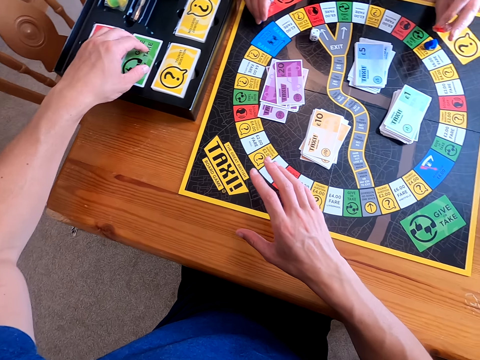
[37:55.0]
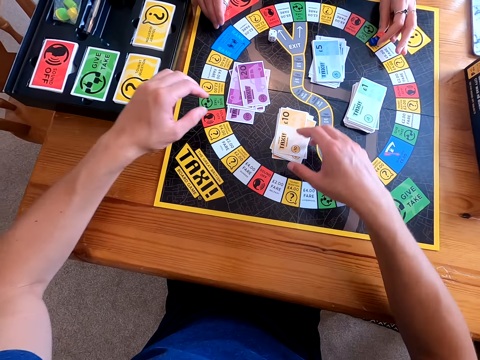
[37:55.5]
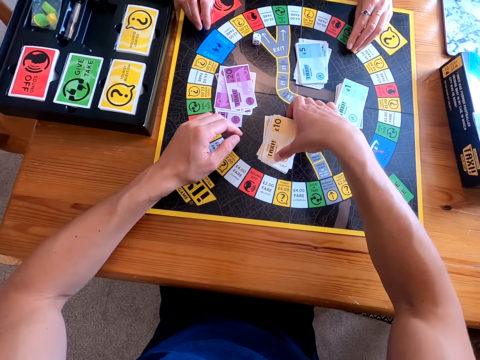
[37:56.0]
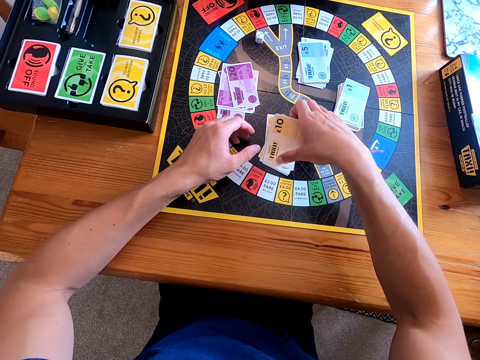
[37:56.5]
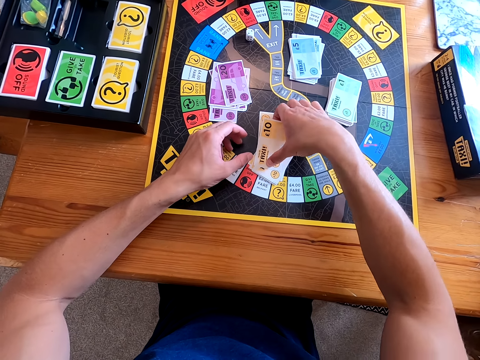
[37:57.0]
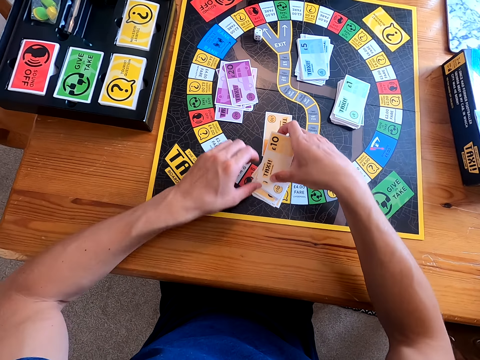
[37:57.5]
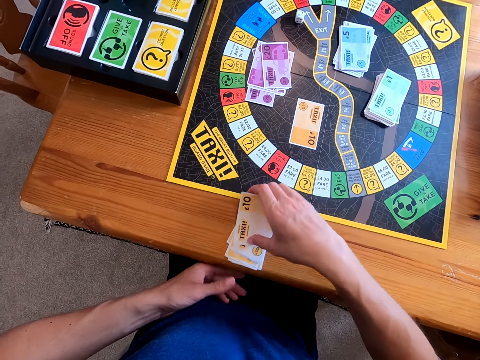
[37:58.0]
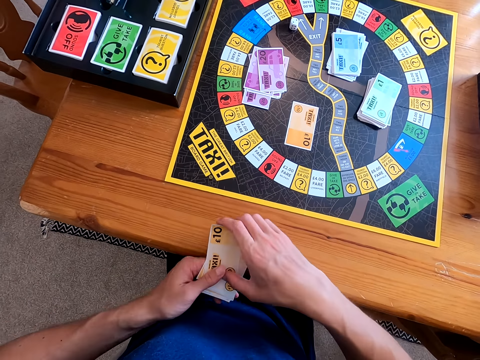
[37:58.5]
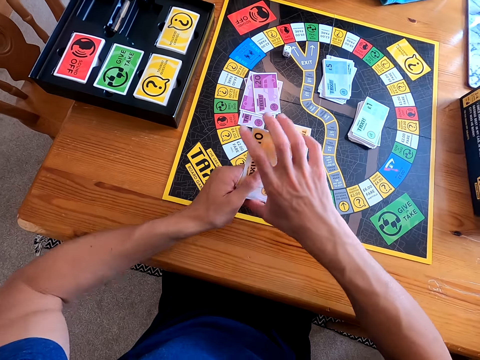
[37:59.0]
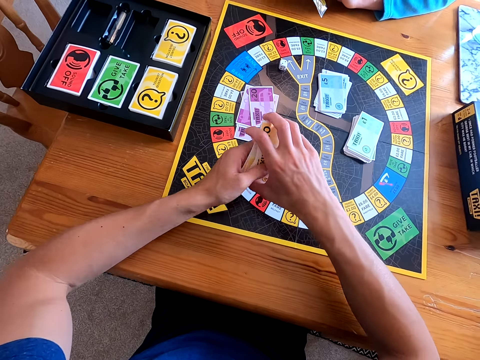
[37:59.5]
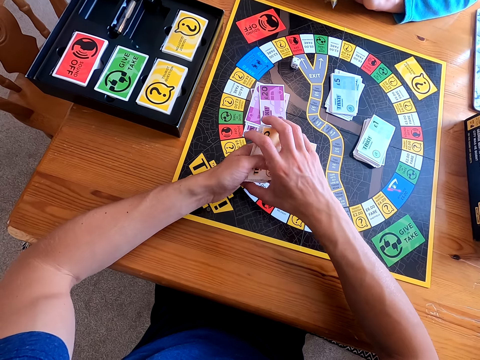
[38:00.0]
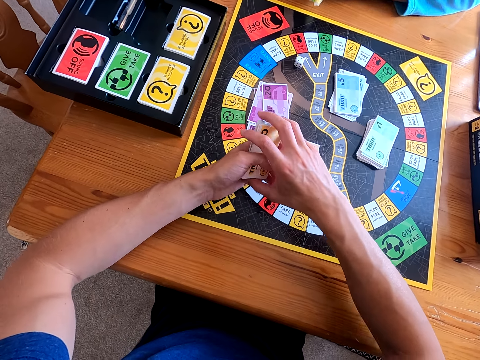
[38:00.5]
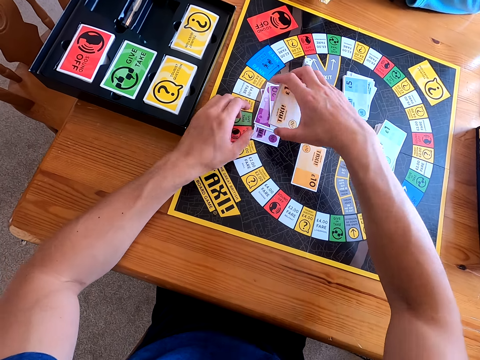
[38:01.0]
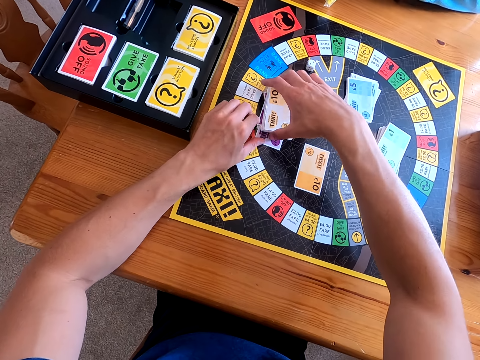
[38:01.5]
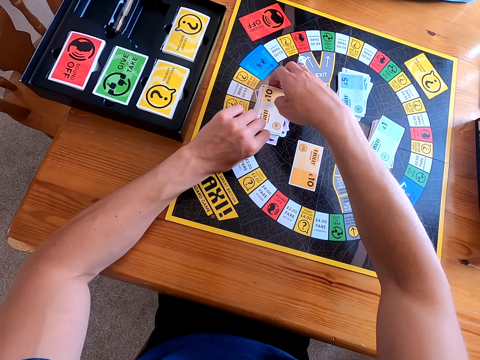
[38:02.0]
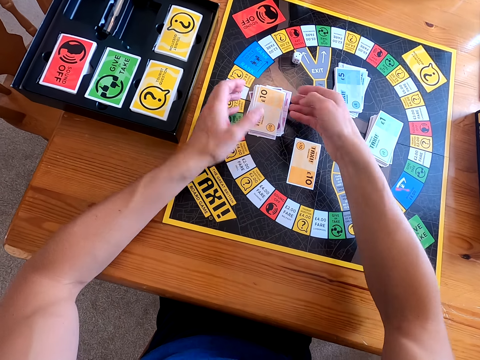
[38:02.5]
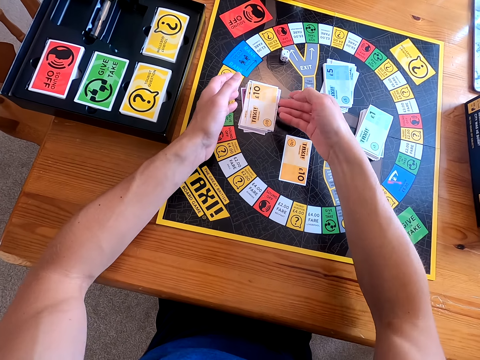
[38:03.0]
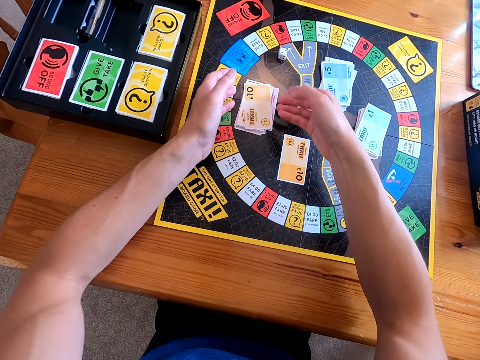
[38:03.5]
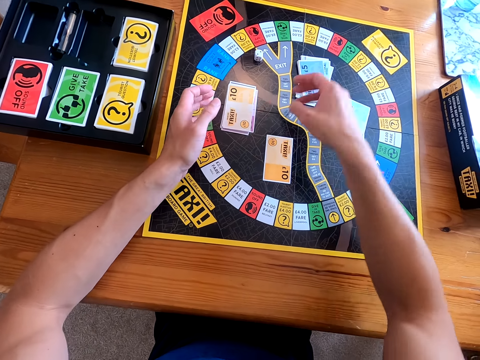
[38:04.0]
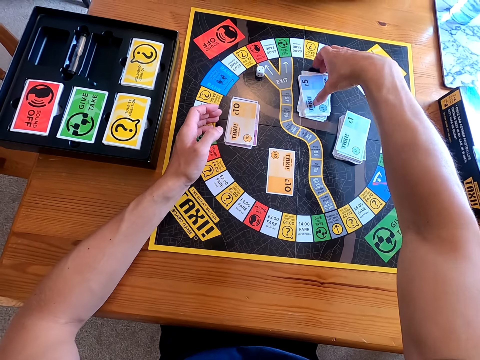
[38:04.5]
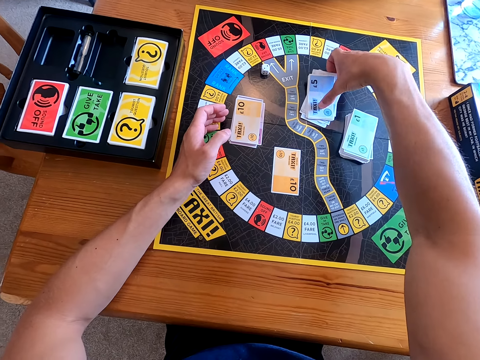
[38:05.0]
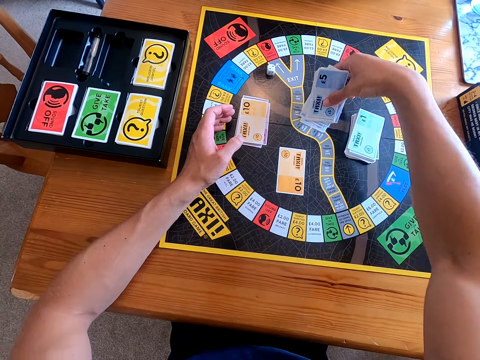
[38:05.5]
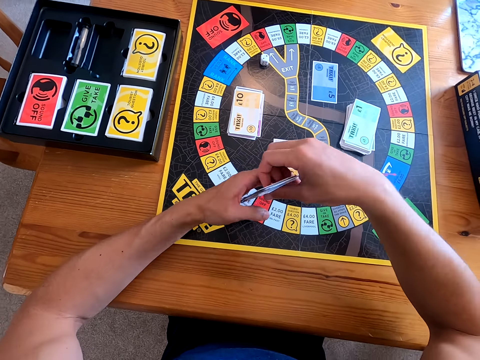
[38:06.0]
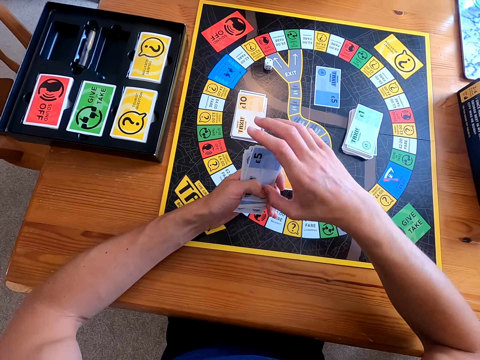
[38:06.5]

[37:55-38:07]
The lady places the red dice on the mat and picks all the dice from the playing mat. The camera wearer picks the yellow cards from the playing mat, slides the yellow cards on the table and arranges the yellow cards. They put the yellow cards on top of the purple cards and arrange the yellow cards on the mat. The lady talks to the camera wearer. The camera wearer picks the blue cards on the mat.

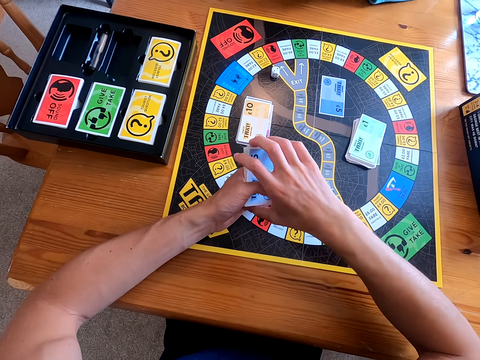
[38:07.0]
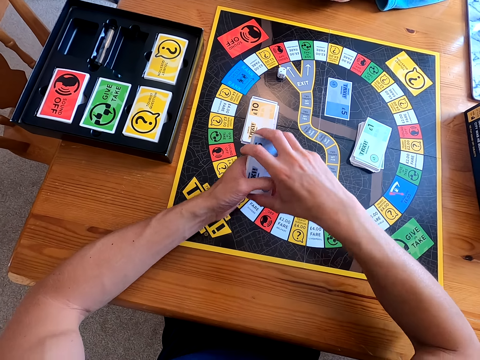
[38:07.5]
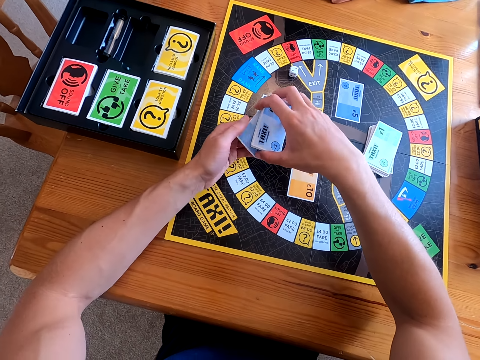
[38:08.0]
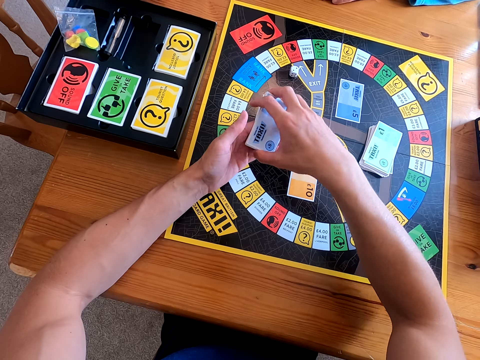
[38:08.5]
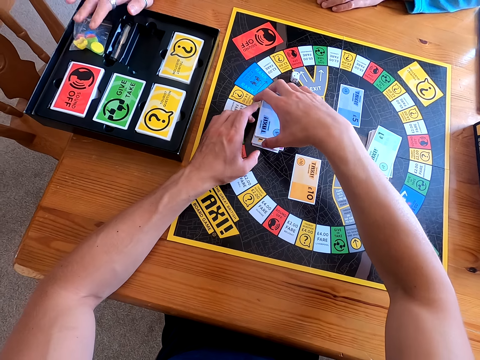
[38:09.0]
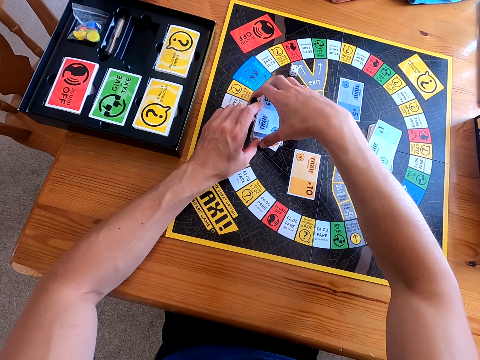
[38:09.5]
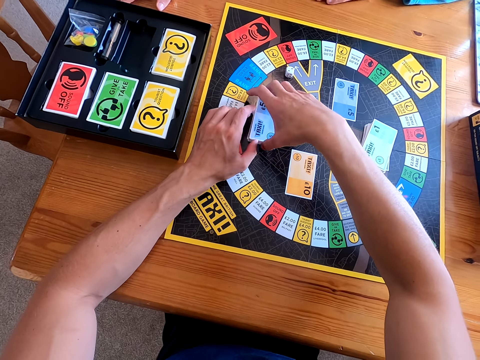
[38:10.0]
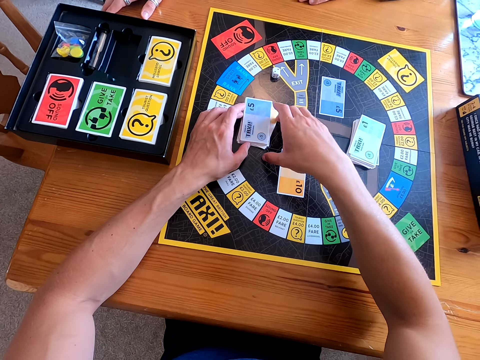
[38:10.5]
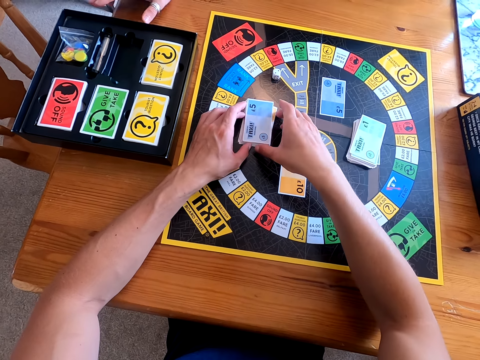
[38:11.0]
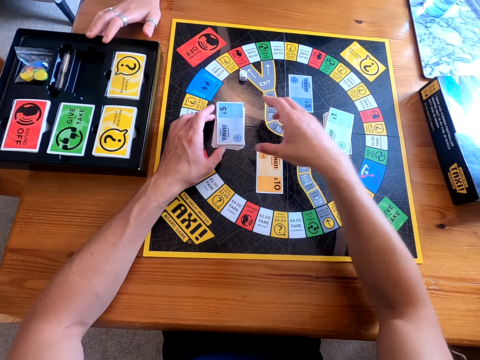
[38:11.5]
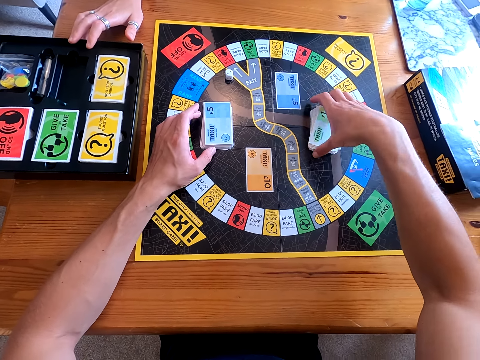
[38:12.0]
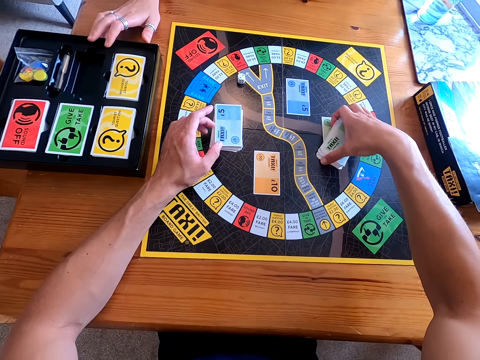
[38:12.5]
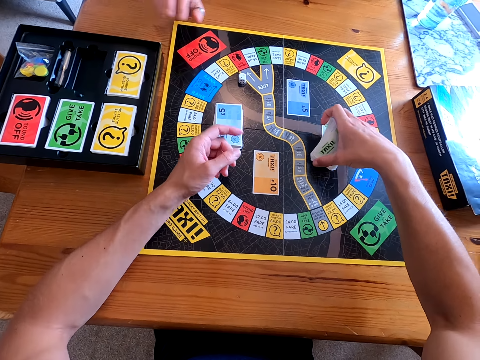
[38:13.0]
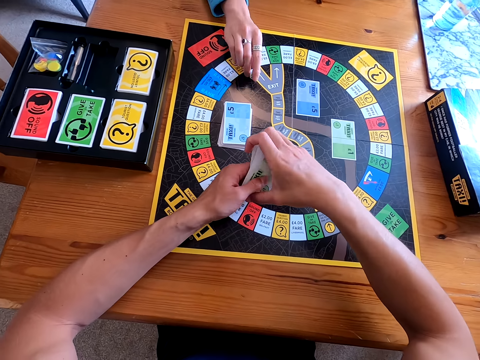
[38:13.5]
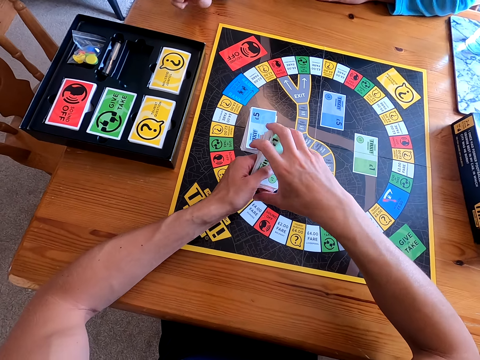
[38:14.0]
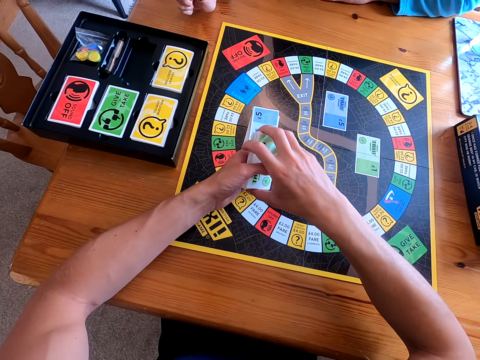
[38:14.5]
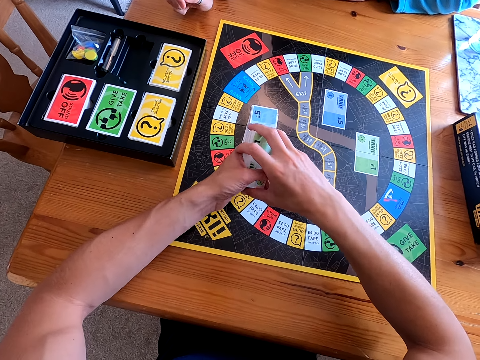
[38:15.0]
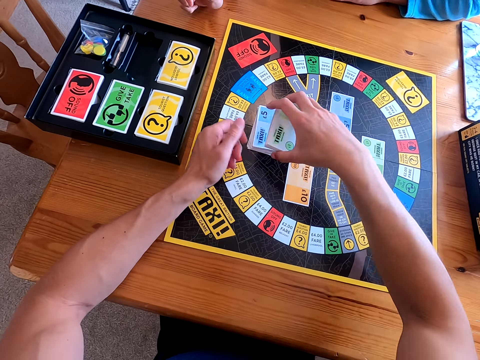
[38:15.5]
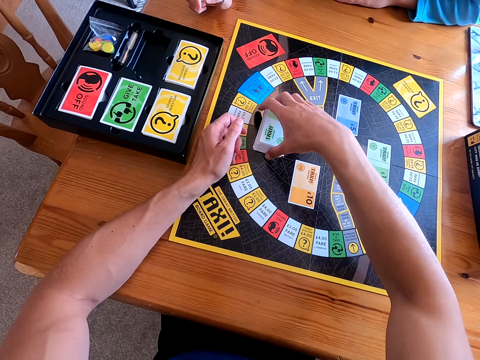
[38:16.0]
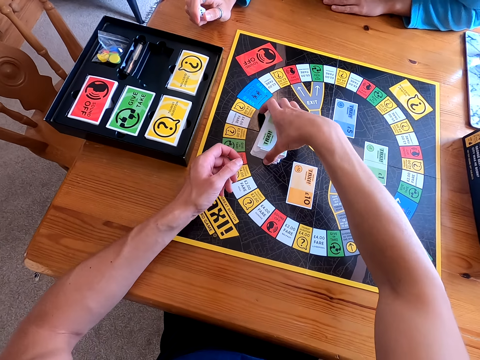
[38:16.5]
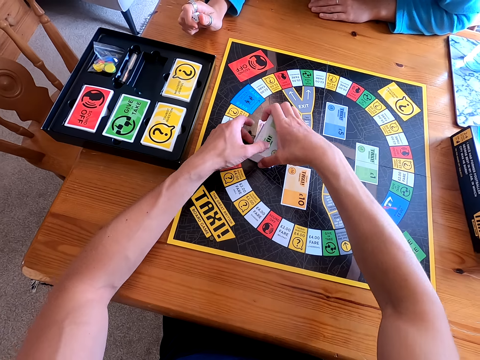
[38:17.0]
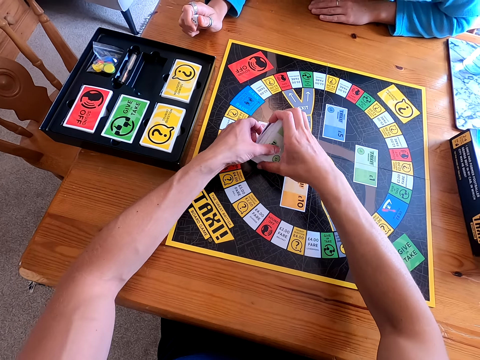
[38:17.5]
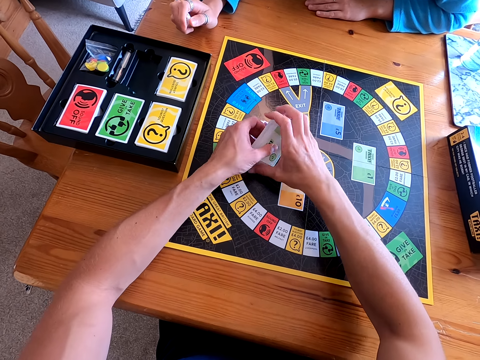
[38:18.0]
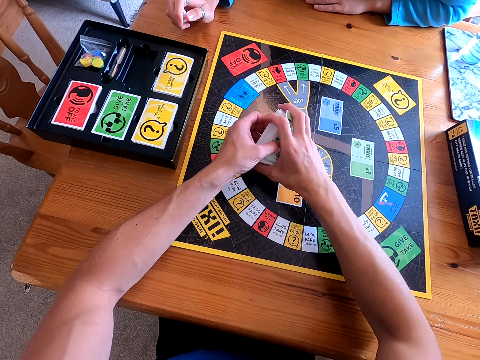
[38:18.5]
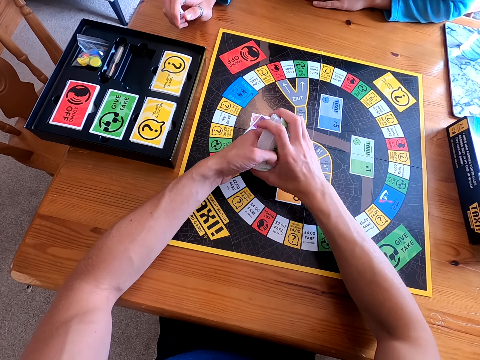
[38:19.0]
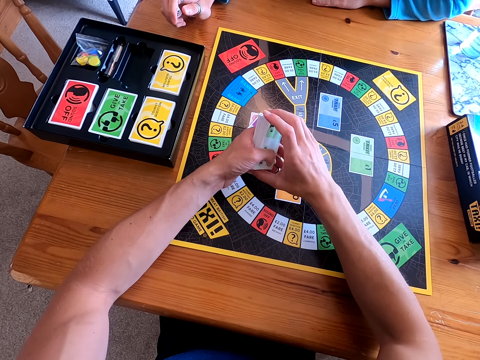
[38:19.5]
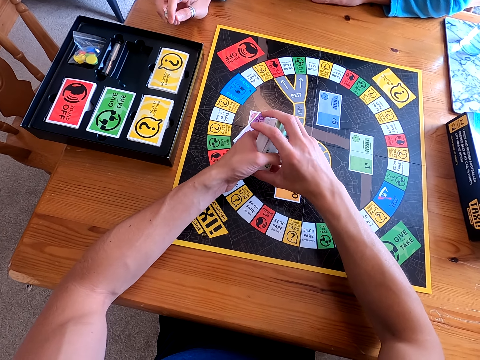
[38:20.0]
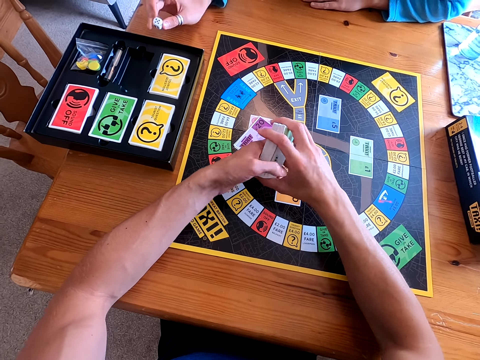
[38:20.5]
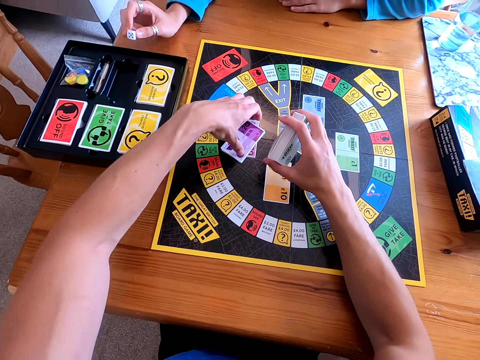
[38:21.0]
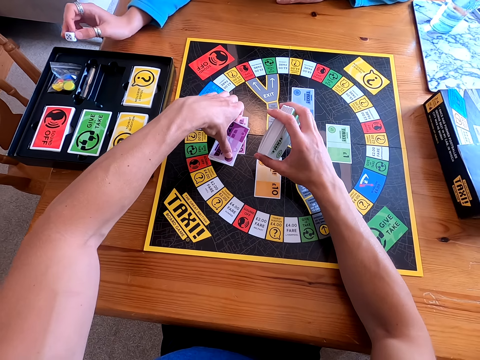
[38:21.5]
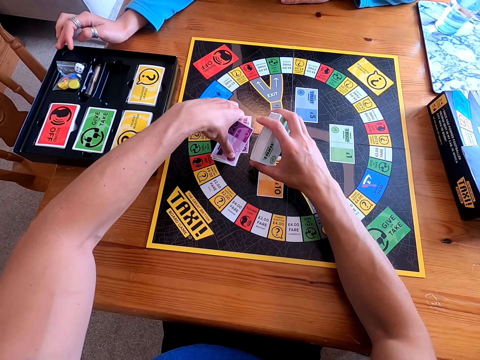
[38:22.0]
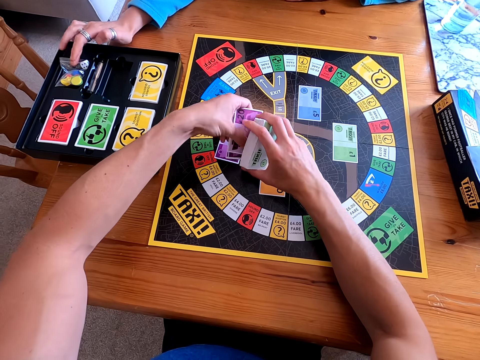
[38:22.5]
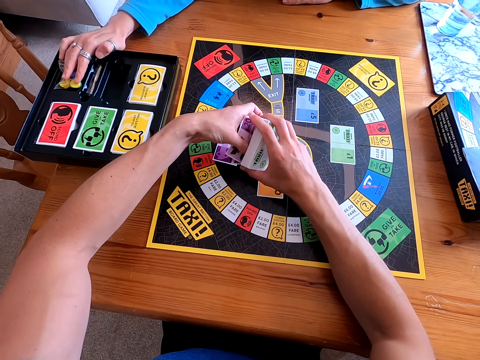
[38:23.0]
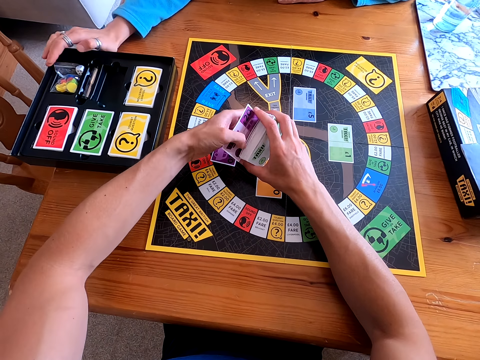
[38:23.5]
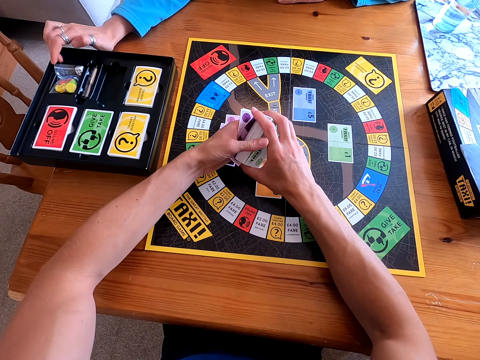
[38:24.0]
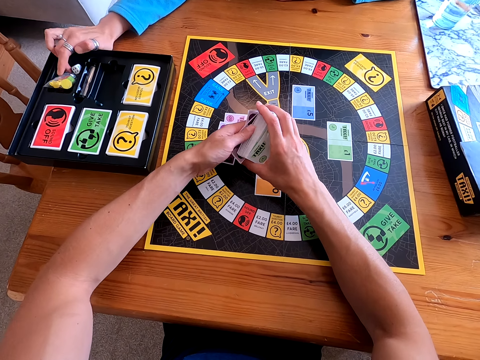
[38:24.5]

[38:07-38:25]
The camera wearer arranges the blue cards and talks to the lady. The lady throws colored dice in the box, places the pieces on the taxi case and pushes the dice in the box. The camera wearer places the blue cards on the mat, talks to the lady and picks the green cards. The lady picks the dice on the playing mat. The camera wearer arranges the green cards and puts the green cards on the mat. They collect the green cards from the mat, arrange the green cards and pick the purple cards from the mat. The lady throws the dice into the black box and places the dice in the taxi case. The camera wearer mixes the green with the purple cards.
